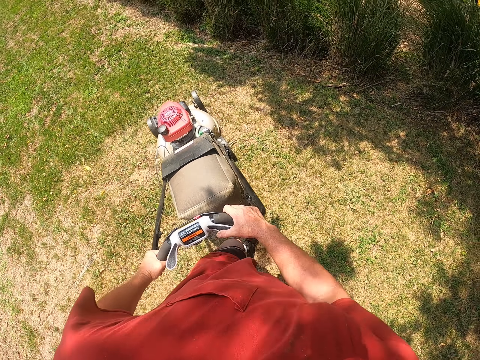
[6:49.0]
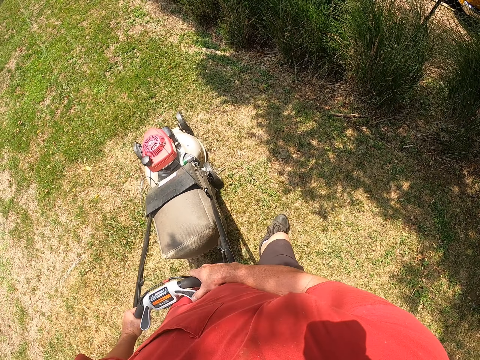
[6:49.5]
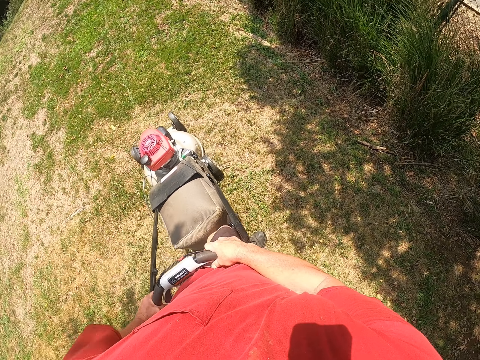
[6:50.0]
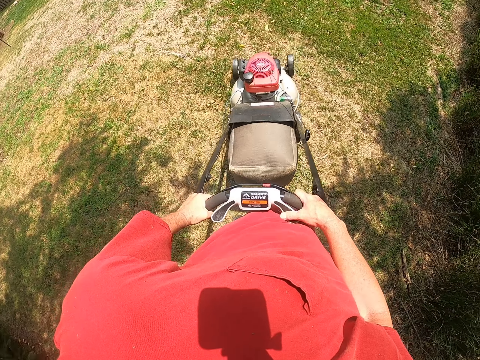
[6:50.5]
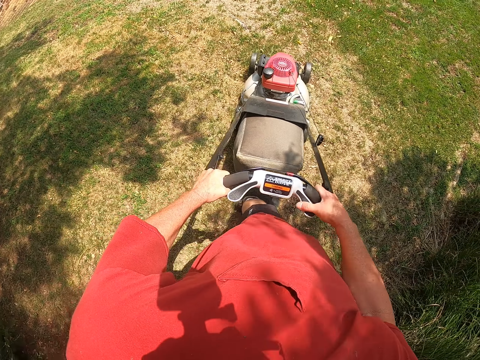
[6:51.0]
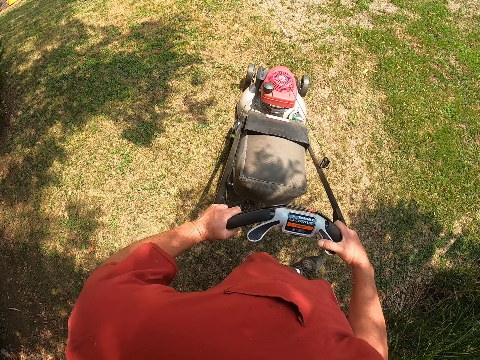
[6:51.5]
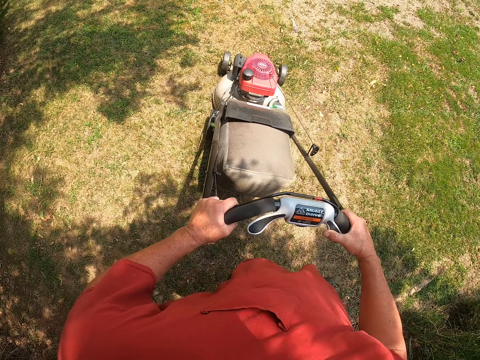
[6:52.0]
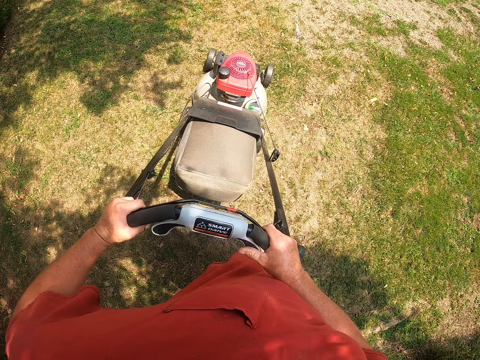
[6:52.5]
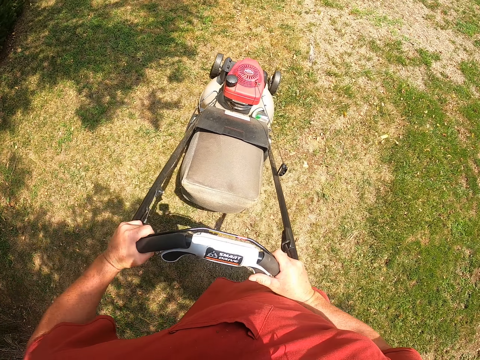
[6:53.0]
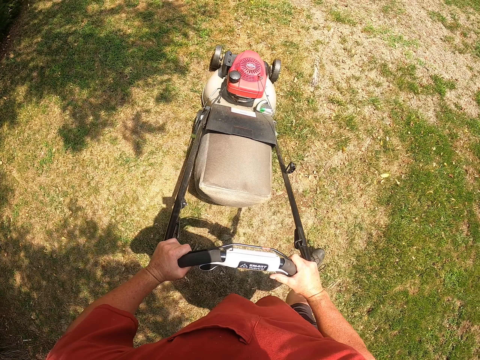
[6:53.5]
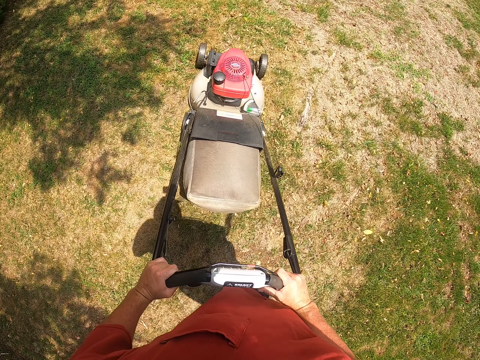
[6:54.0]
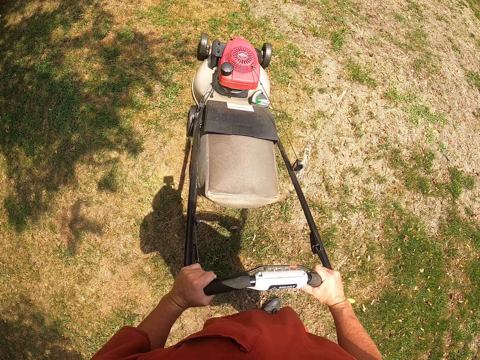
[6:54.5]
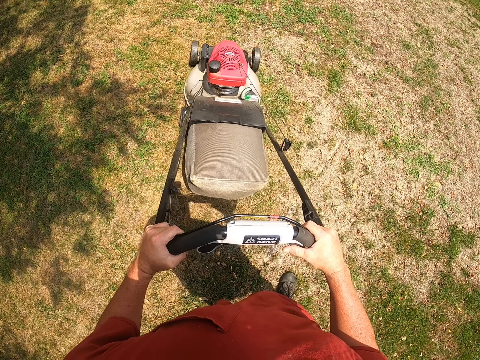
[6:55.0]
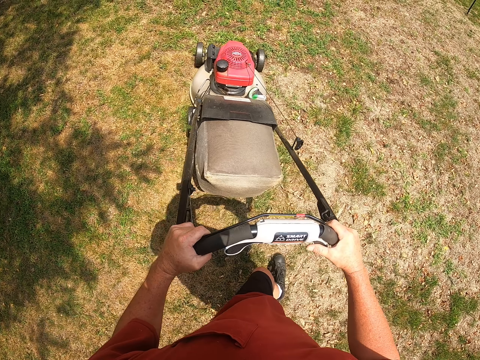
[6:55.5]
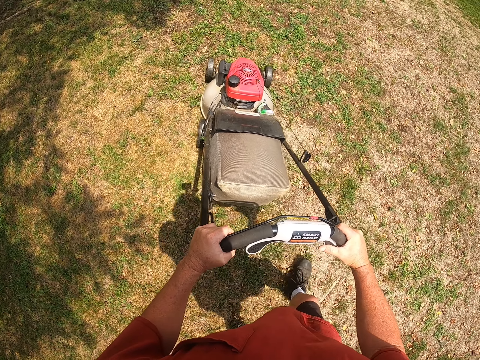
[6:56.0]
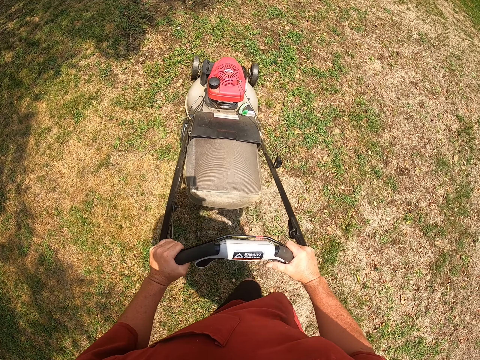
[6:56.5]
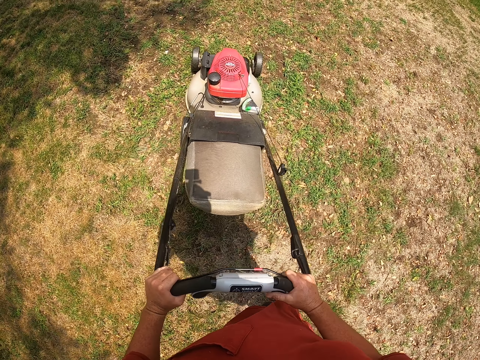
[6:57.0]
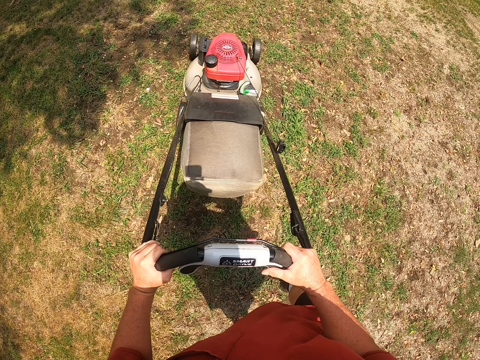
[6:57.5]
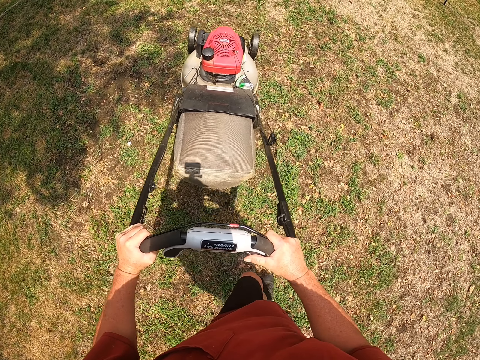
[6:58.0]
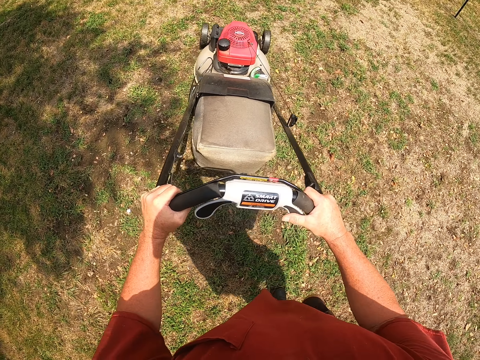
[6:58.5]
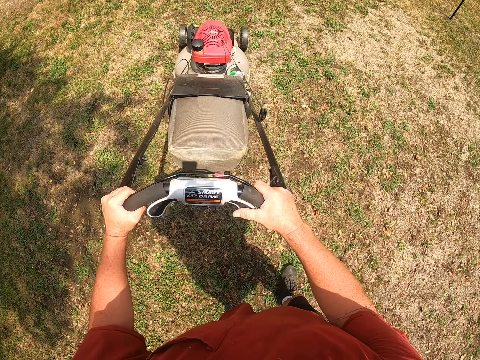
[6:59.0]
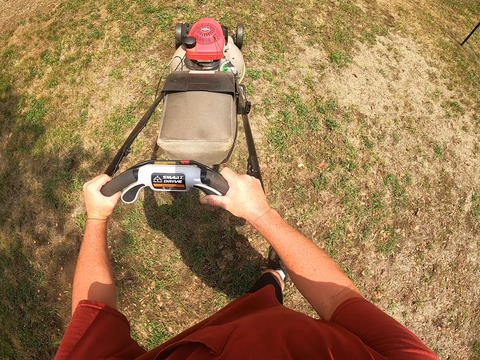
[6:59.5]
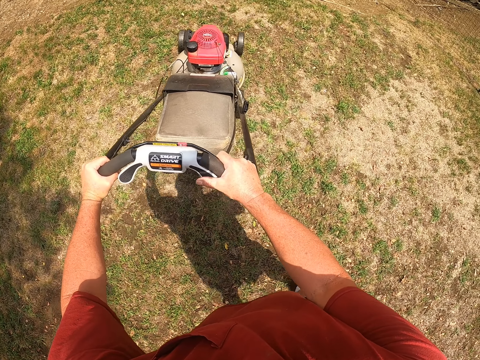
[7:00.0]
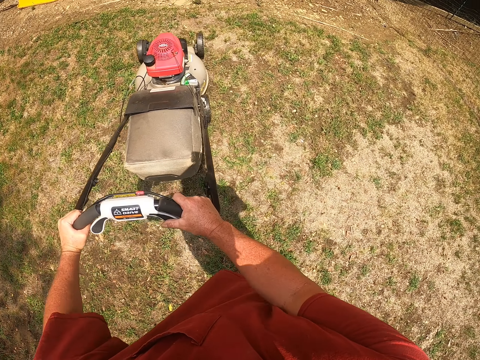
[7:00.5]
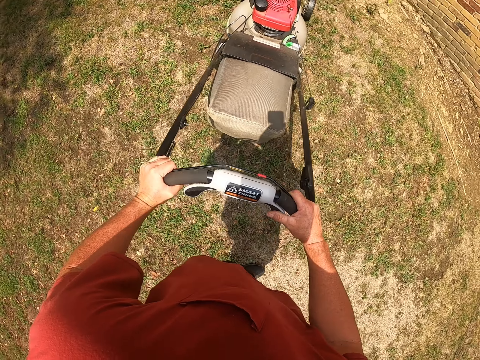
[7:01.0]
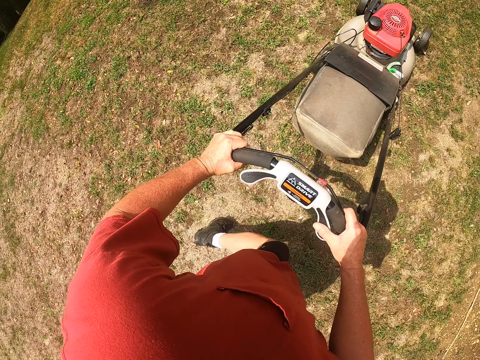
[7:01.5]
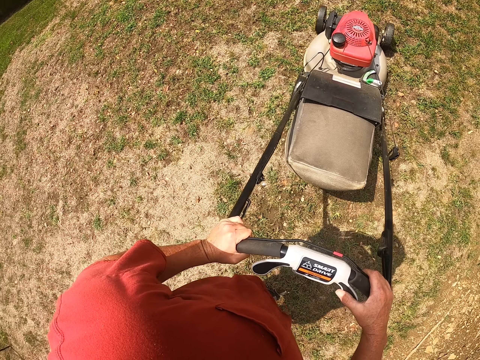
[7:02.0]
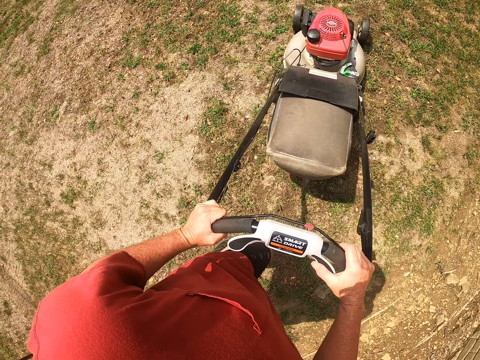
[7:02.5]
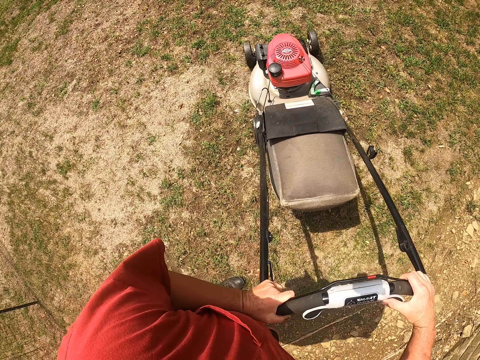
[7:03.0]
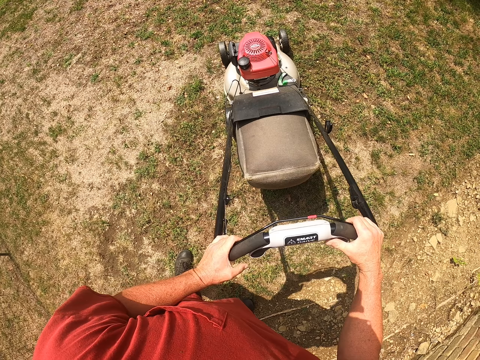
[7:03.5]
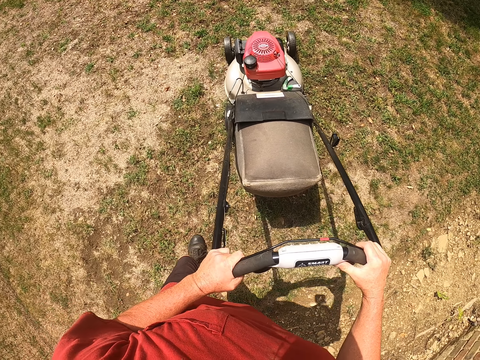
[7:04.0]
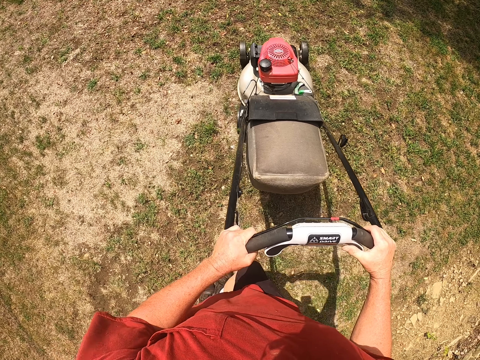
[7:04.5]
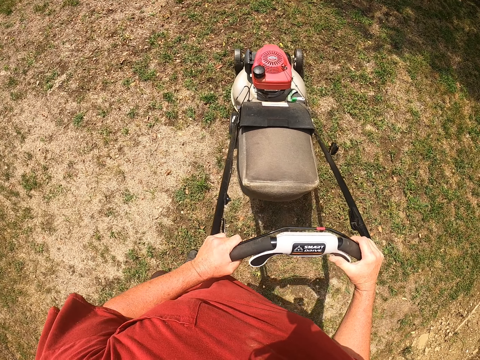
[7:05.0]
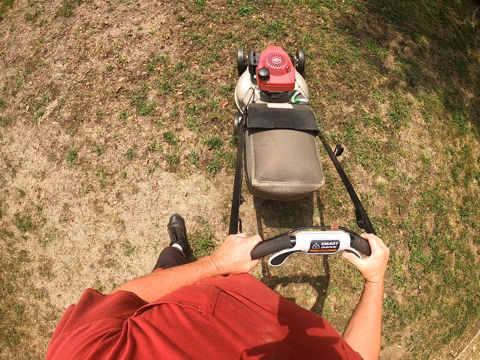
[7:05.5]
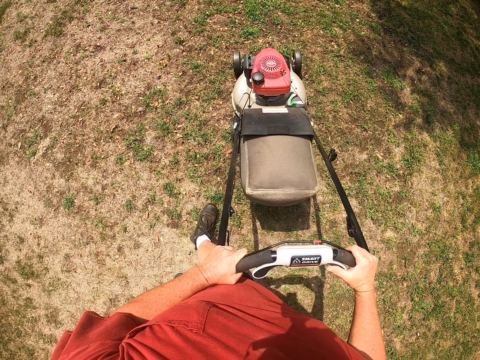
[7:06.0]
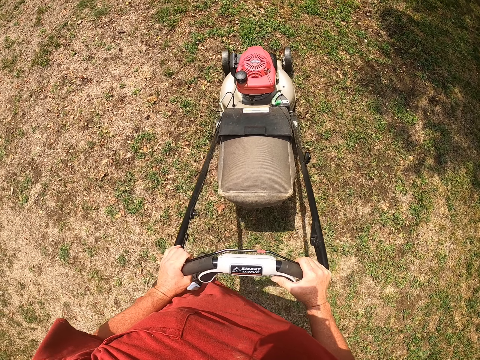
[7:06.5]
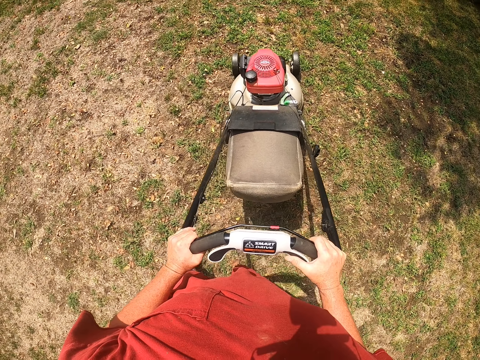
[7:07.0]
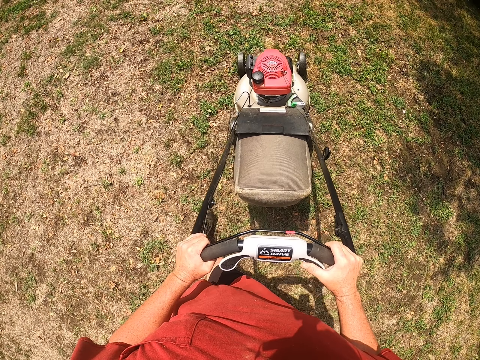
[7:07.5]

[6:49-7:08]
The camera wearer turns the lawn mower around. They cut the grass with the lawnmower. They turn the lawn mower around. They cut the grass with the lawnmower.

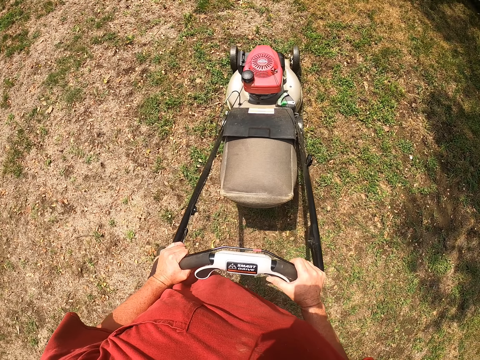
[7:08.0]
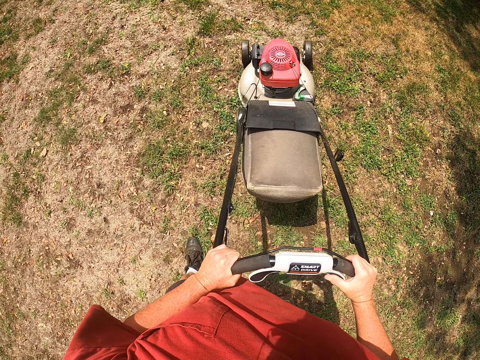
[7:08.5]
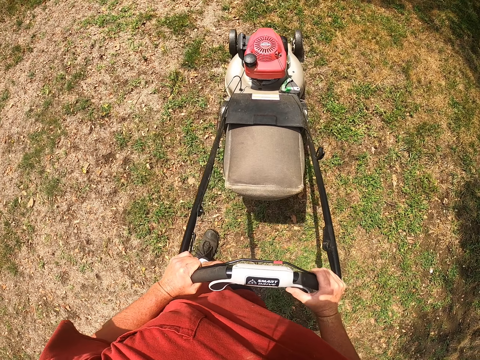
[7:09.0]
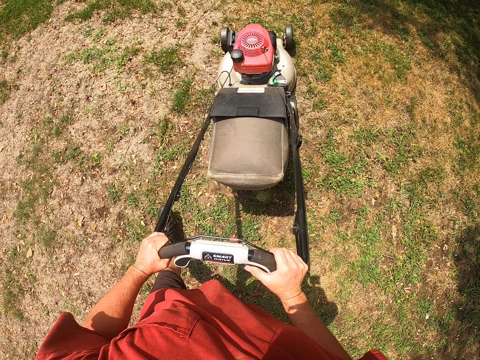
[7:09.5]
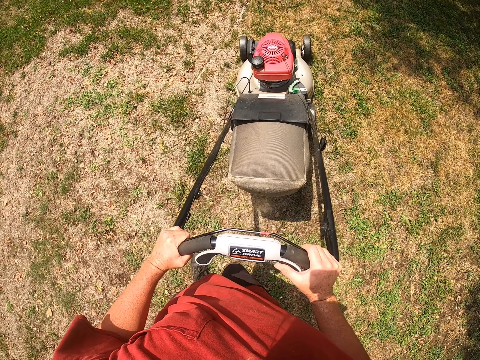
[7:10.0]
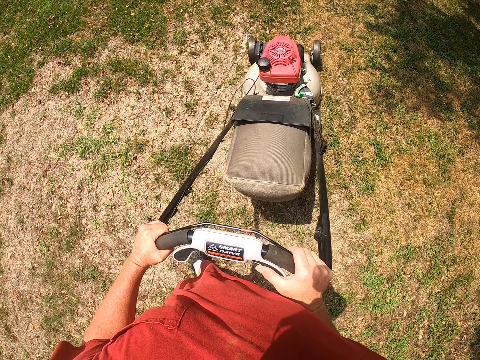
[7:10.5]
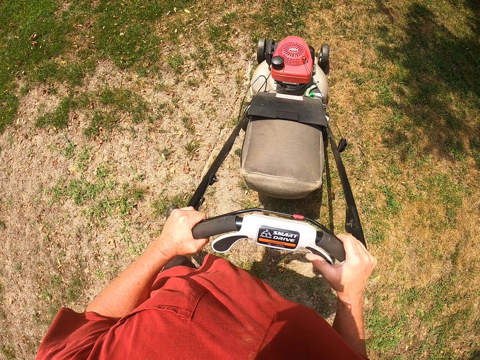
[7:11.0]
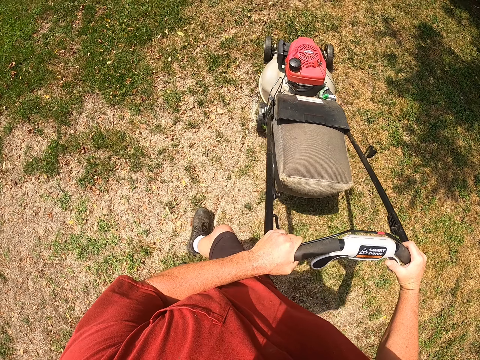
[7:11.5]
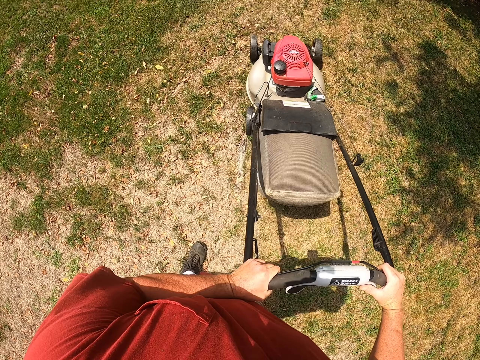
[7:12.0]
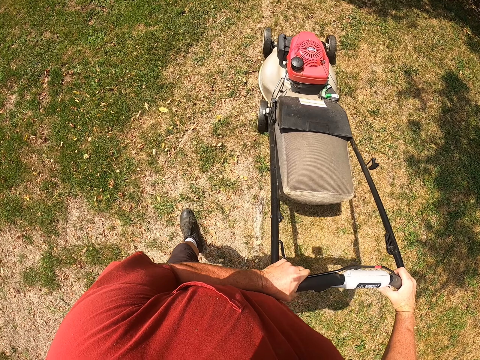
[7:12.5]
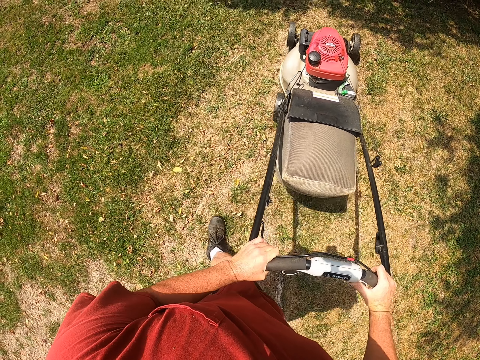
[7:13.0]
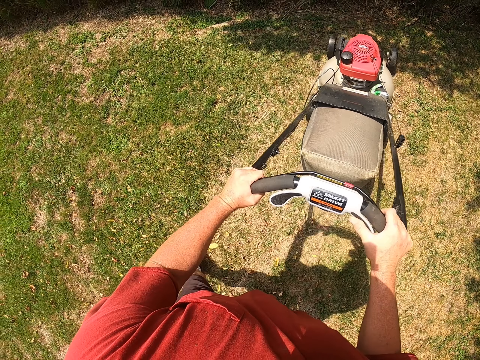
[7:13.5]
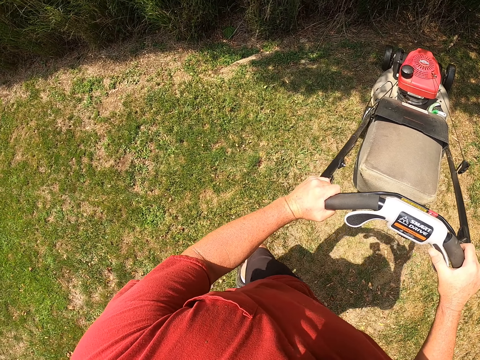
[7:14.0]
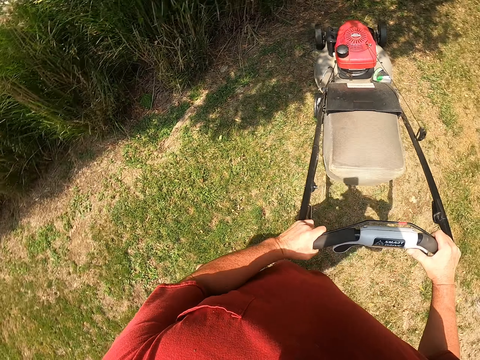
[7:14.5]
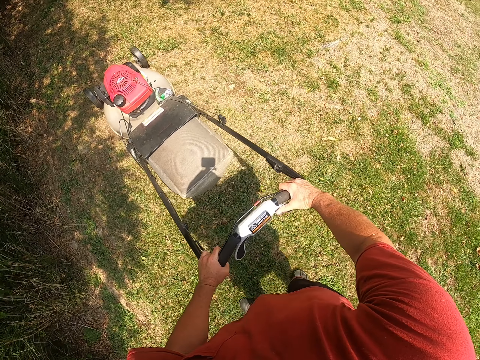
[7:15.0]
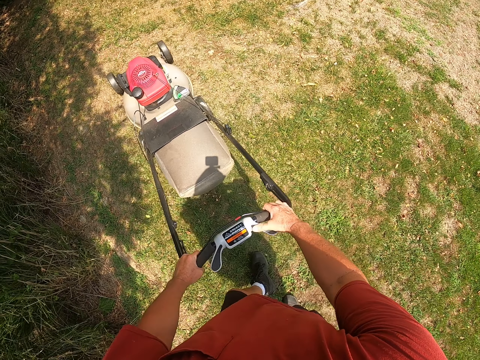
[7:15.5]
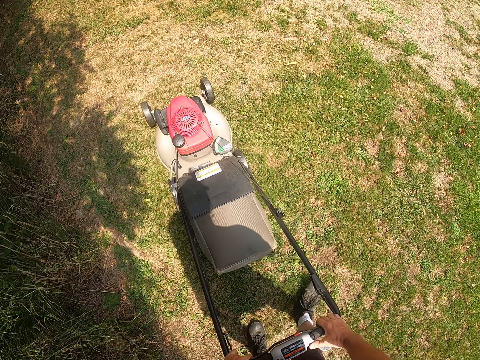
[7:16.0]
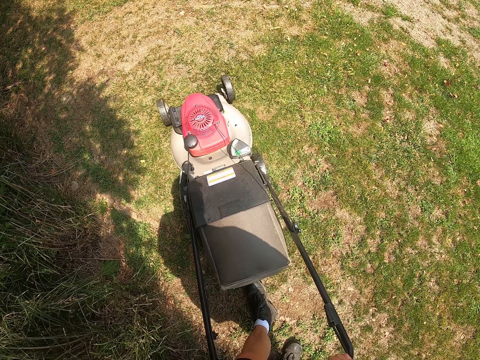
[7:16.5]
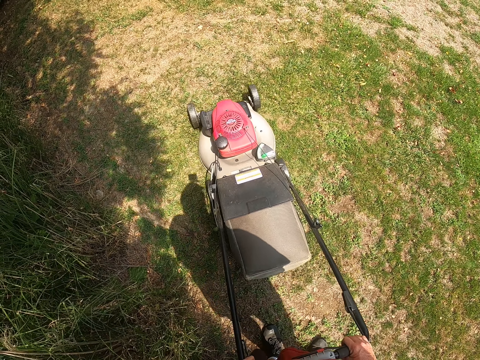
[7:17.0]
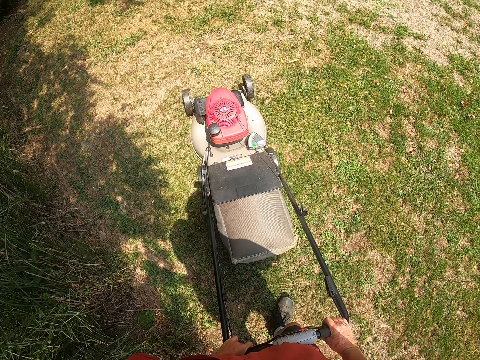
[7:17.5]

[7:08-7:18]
The camera wearer turns the lawn mower around. They pull the lawnmower backwards.
